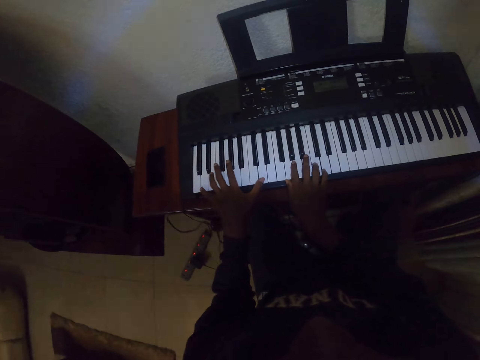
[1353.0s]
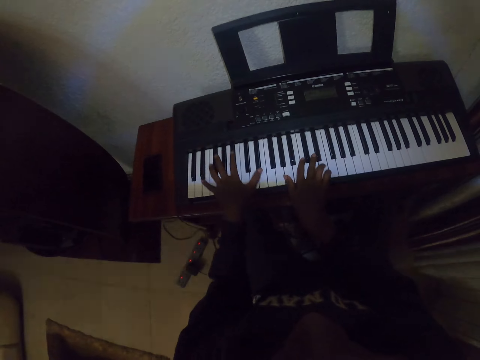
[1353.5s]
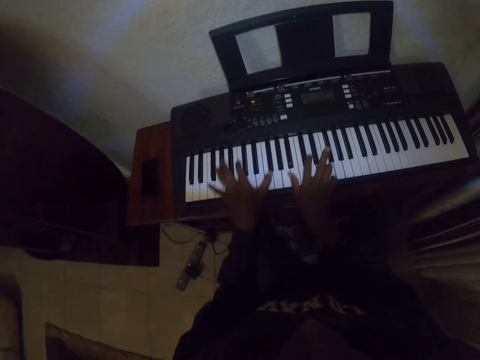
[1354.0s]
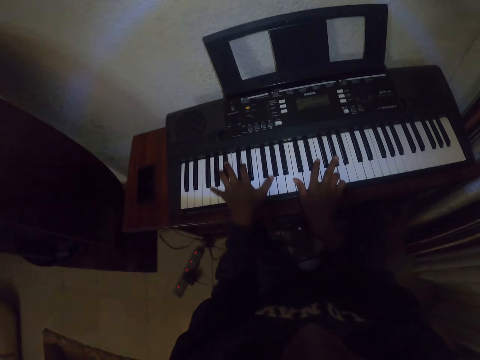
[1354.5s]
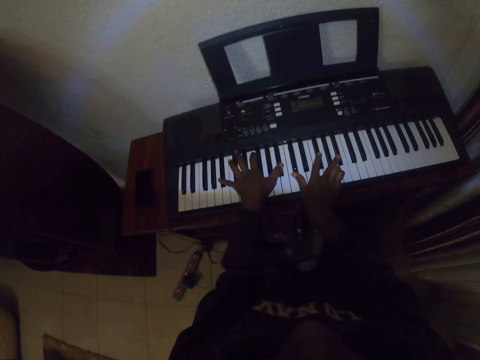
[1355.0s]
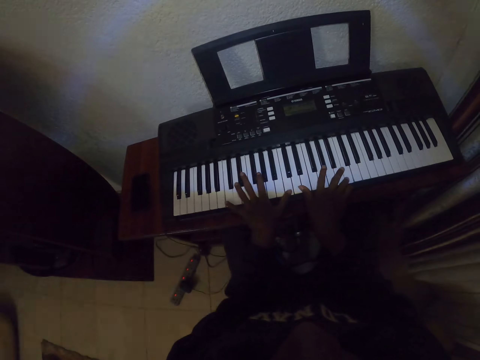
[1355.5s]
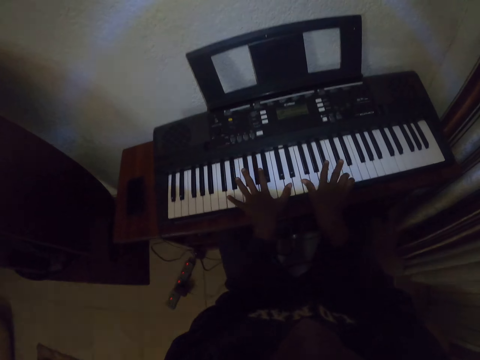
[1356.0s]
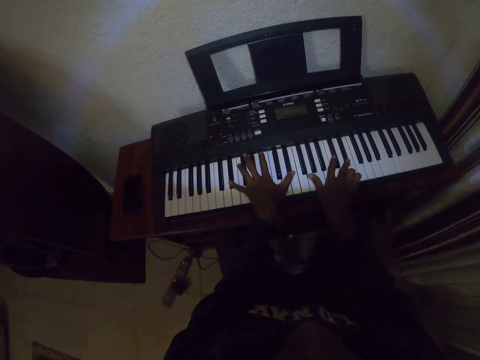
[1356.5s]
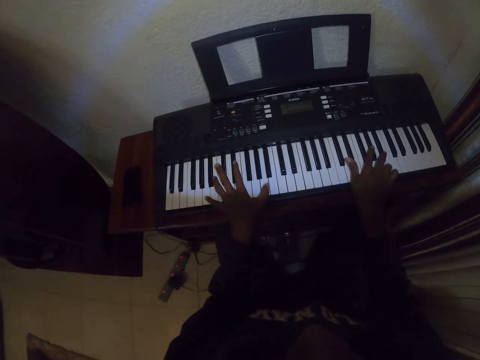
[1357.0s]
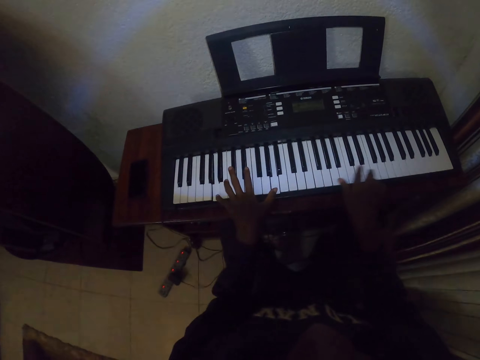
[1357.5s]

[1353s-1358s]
The camera wearer plays a piano.

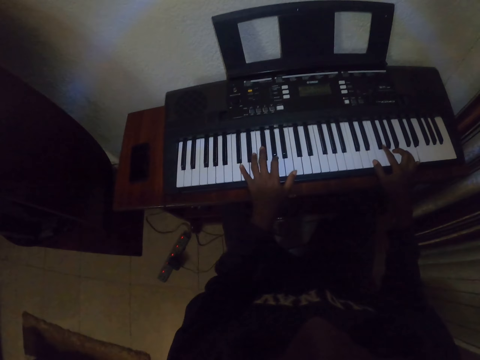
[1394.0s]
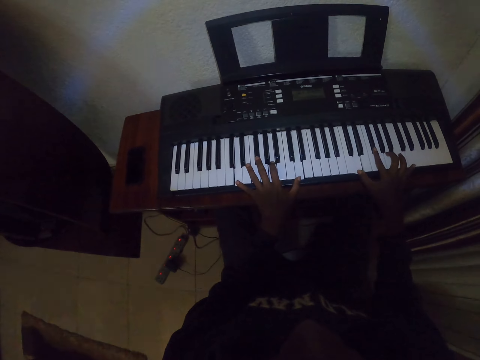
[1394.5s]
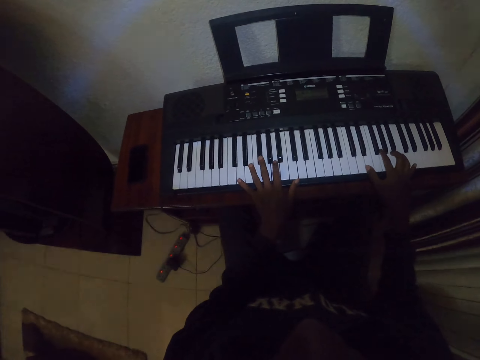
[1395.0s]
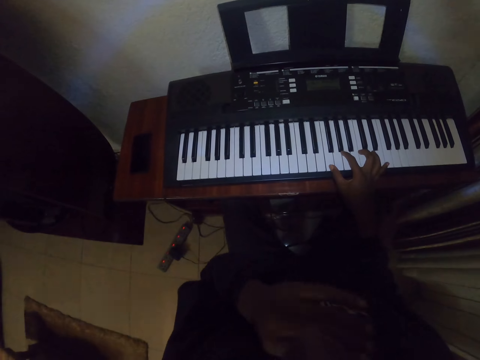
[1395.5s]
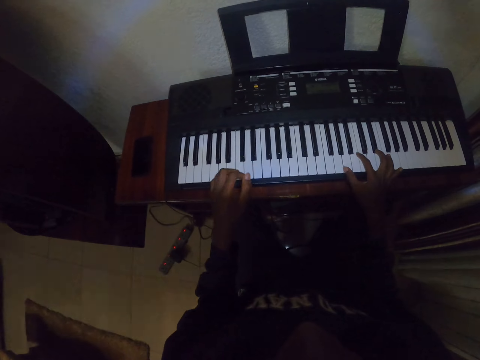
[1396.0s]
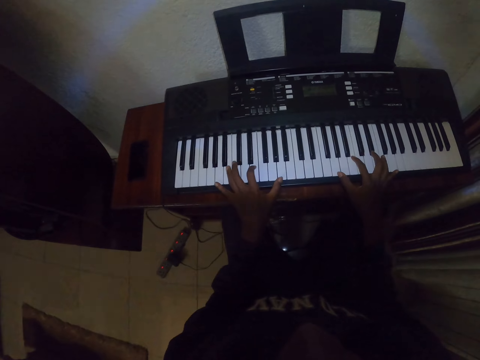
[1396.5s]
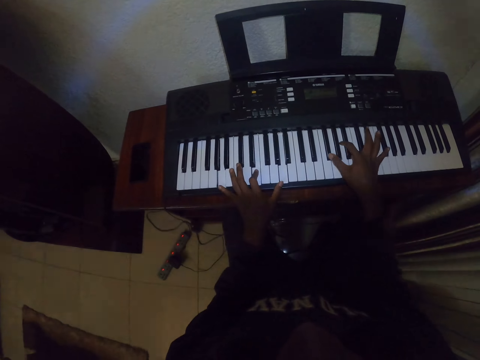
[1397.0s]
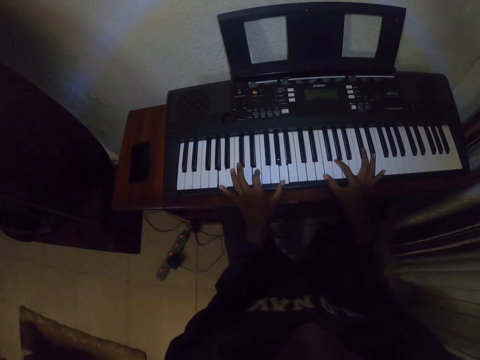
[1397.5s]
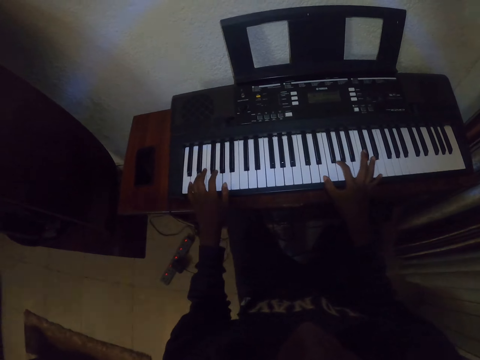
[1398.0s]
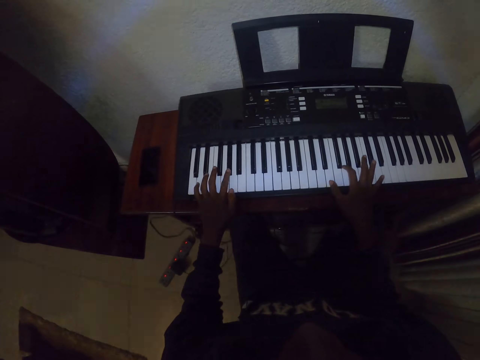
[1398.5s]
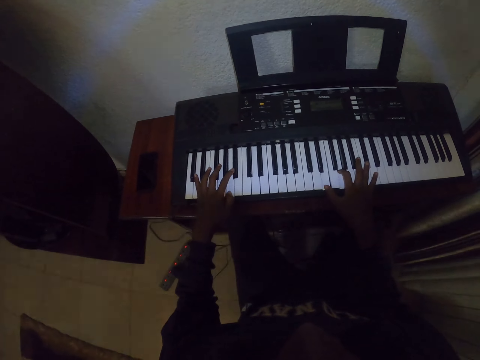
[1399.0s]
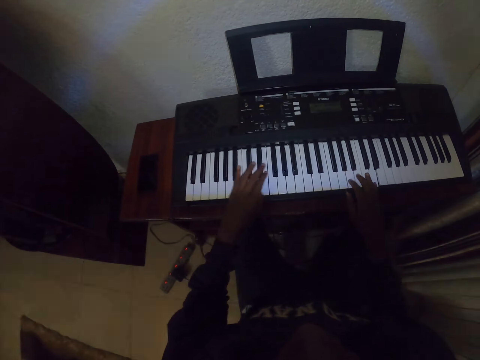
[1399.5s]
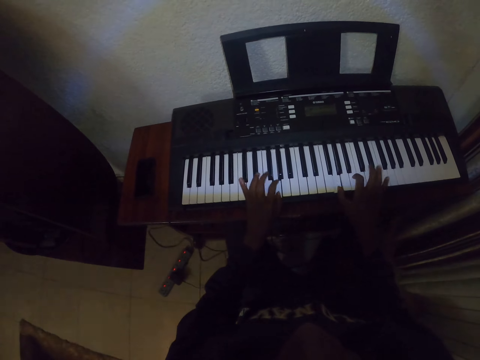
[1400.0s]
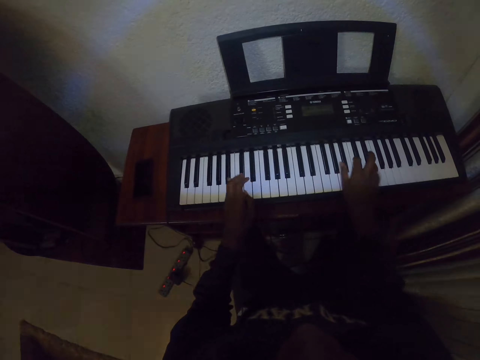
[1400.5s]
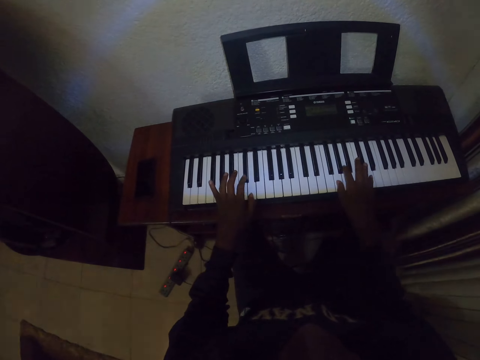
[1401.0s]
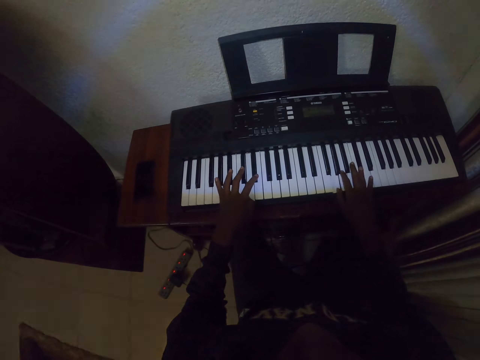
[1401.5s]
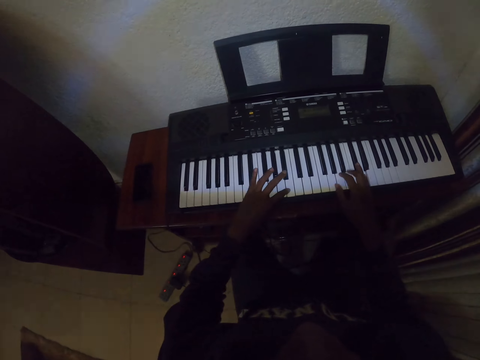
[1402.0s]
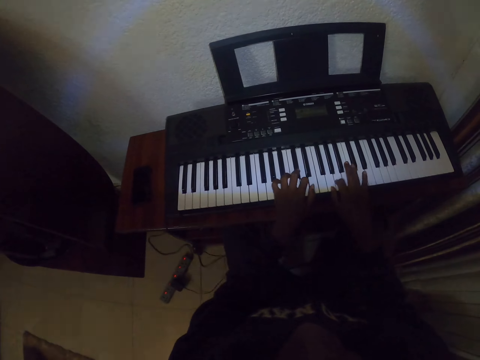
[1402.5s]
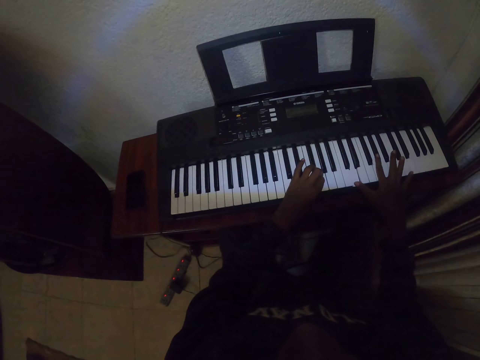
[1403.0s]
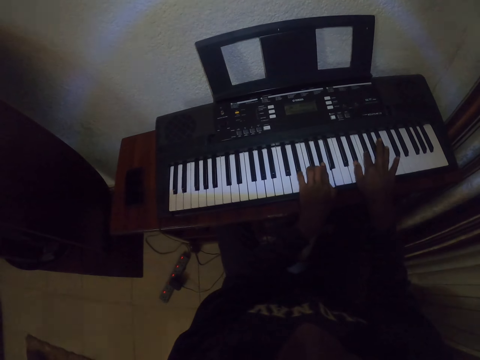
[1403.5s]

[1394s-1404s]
The camera wearer touches the face with the left hand. They play the keyboard with both hands.

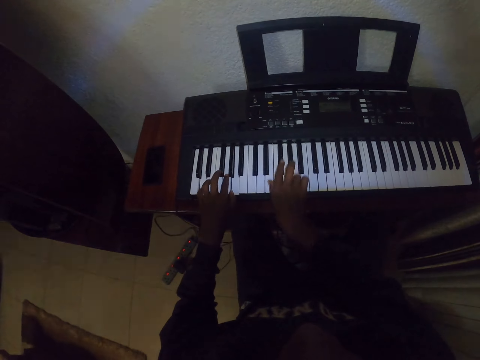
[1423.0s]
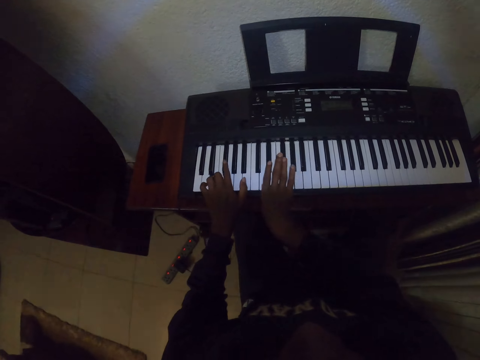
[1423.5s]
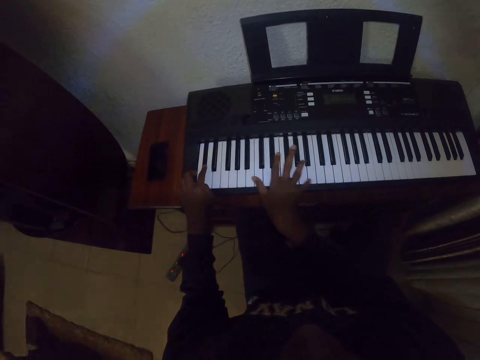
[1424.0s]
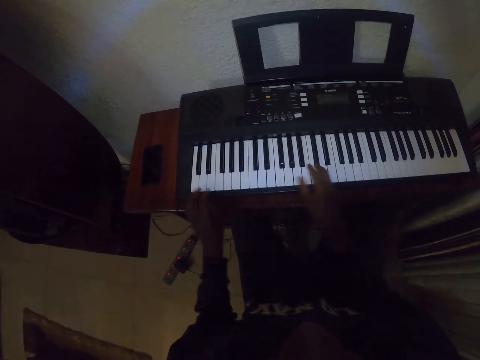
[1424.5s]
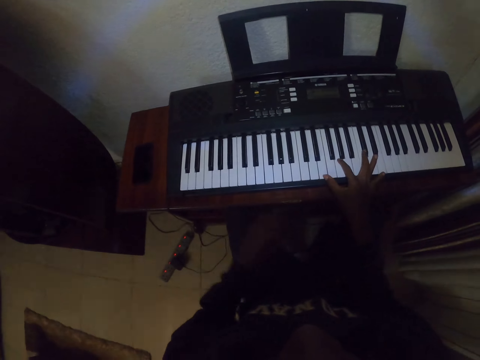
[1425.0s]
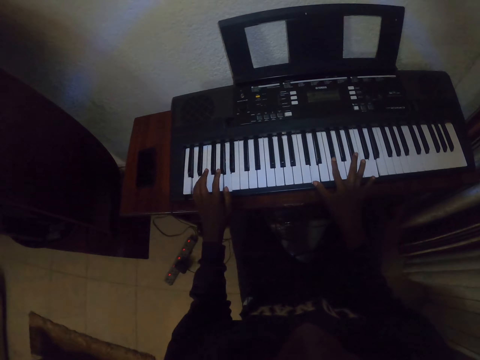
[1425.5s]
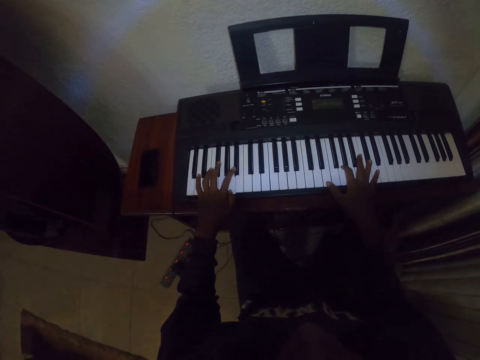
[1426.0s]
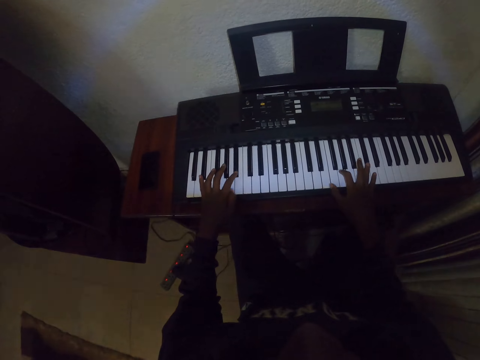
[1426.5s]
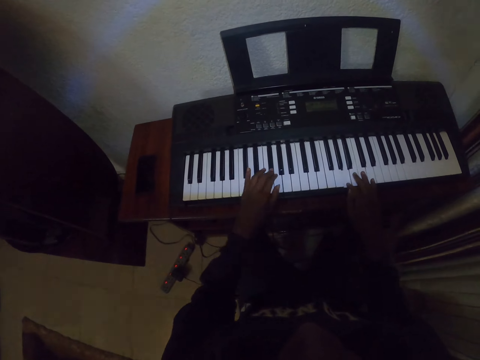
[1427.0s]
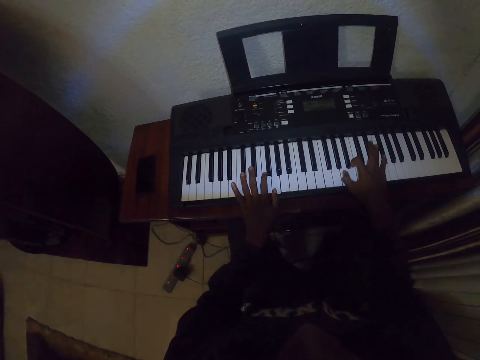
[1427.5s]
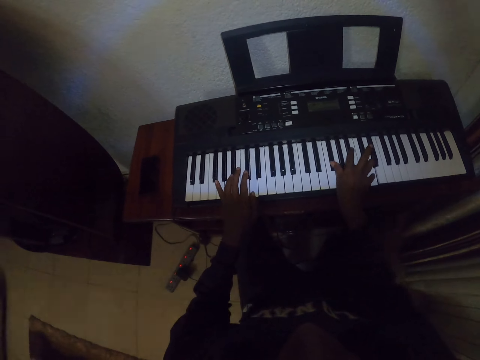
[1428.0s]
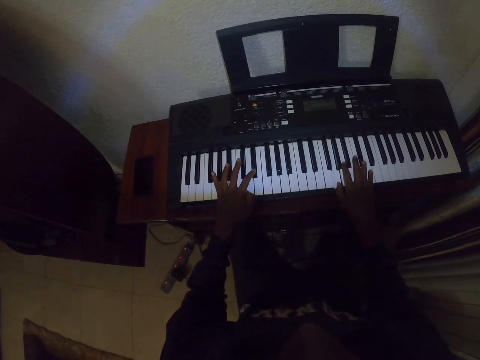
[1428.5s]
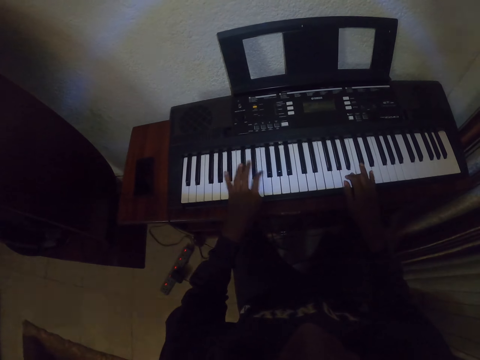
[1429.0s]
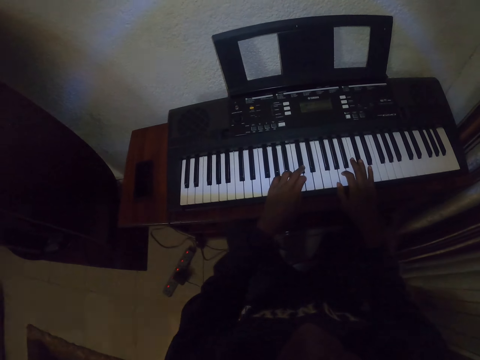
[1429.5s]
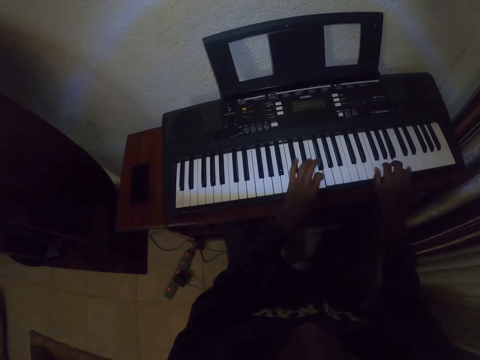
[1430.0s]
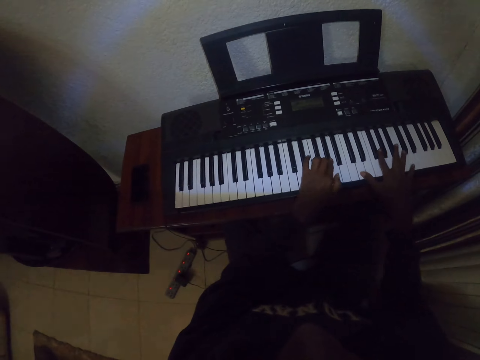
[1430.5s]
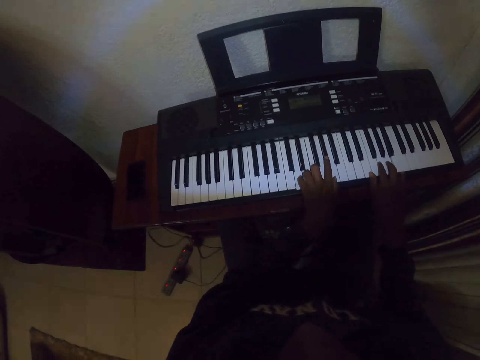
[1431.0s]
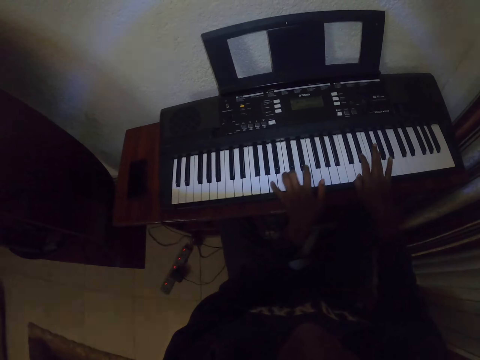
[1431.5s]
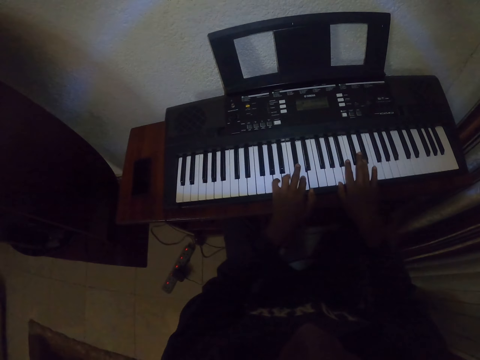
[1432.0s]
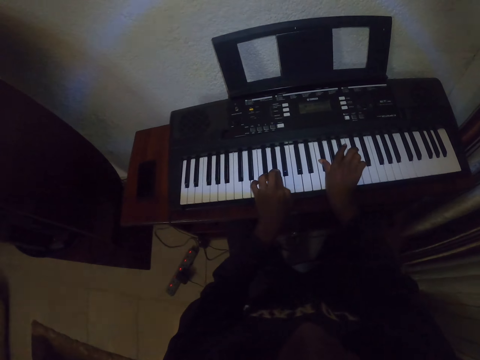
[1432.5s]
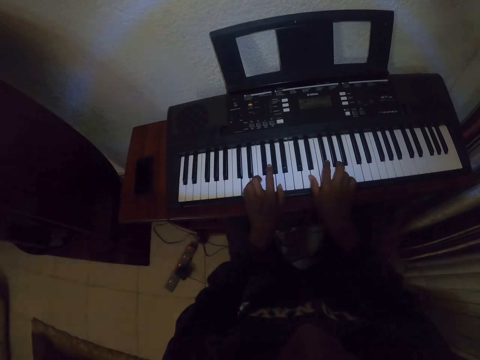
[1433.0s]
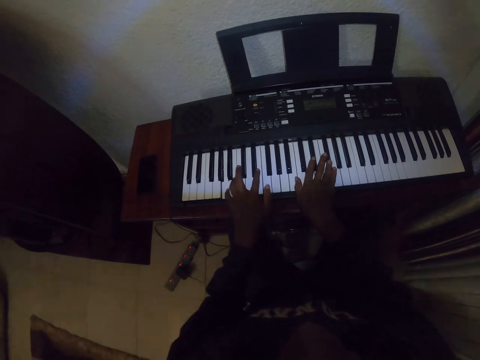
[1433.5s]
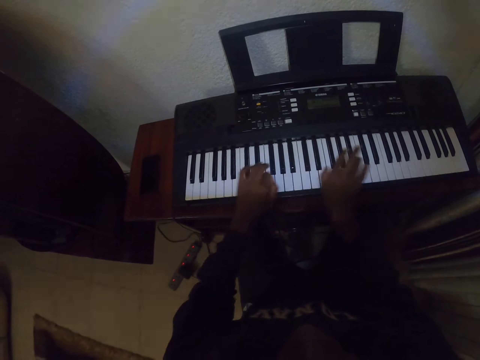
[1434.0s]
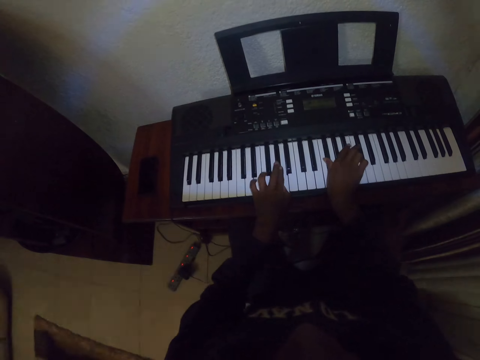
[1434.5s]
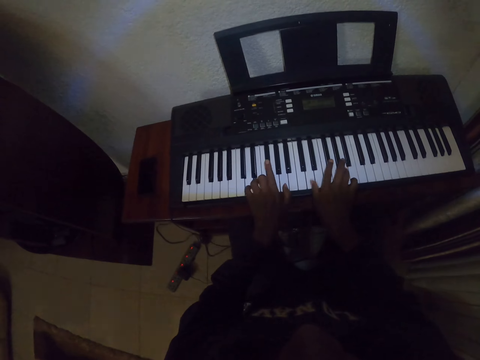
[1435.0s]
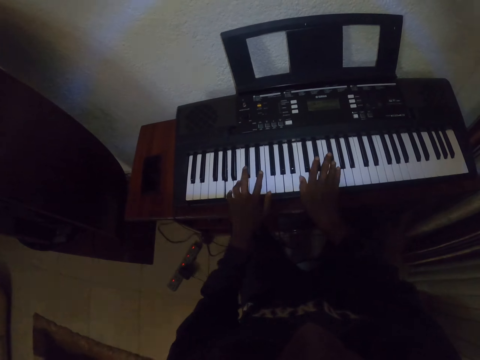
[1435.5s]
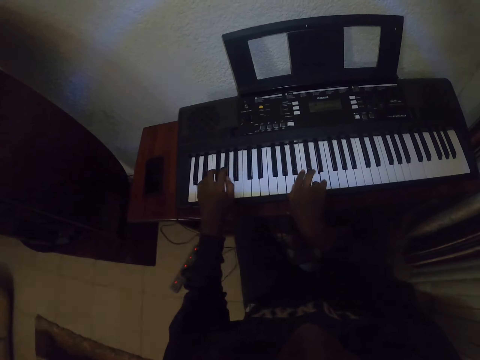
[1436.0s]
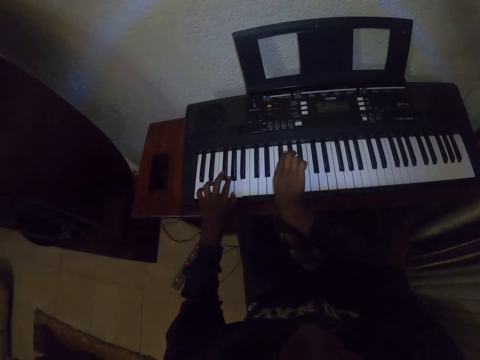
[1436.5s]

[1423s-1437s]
The camera wearer drops the left hand. They play the keyboard with both hands.
